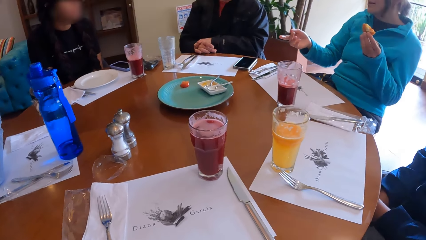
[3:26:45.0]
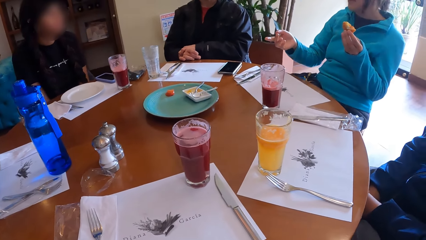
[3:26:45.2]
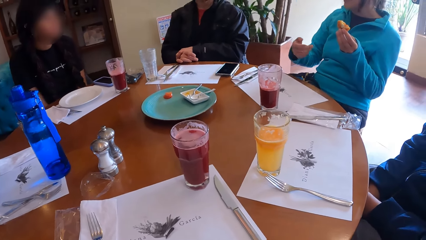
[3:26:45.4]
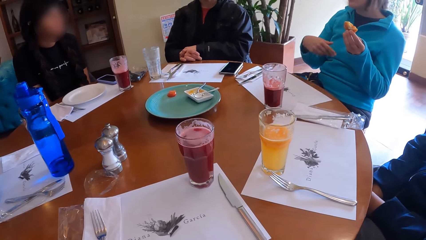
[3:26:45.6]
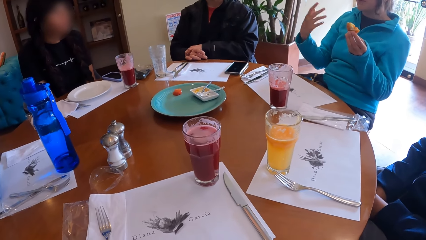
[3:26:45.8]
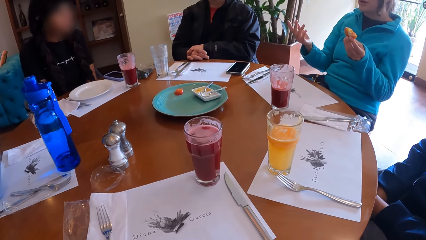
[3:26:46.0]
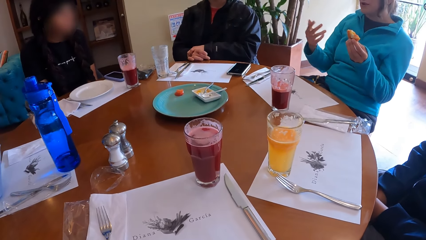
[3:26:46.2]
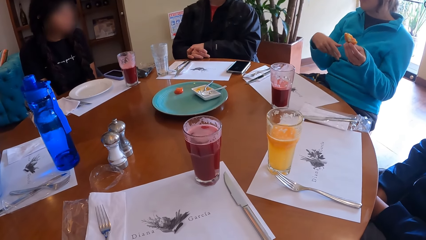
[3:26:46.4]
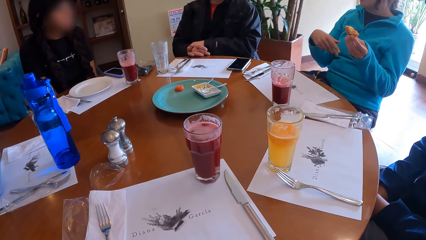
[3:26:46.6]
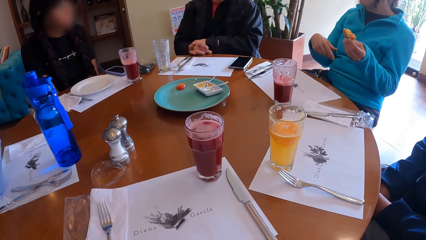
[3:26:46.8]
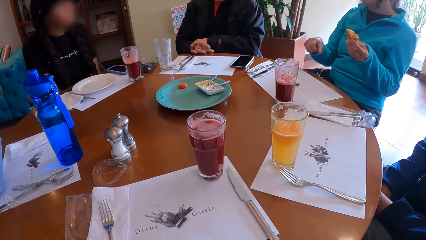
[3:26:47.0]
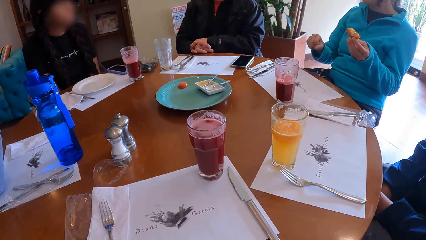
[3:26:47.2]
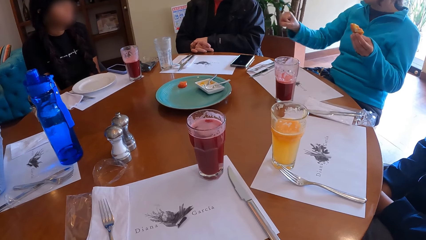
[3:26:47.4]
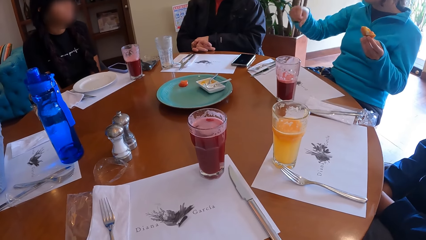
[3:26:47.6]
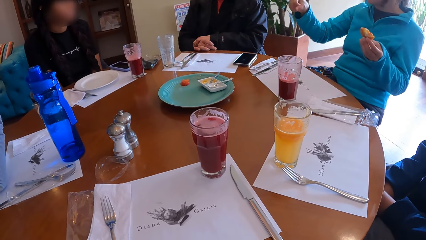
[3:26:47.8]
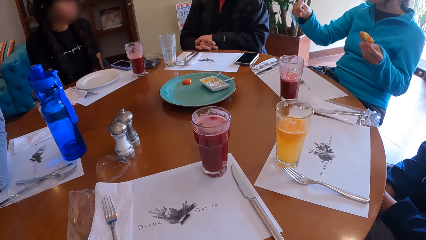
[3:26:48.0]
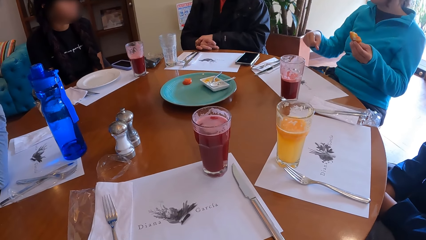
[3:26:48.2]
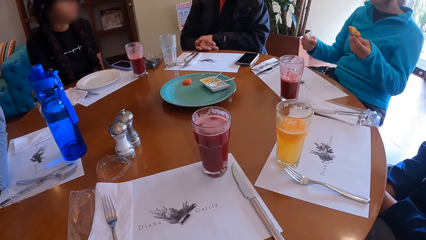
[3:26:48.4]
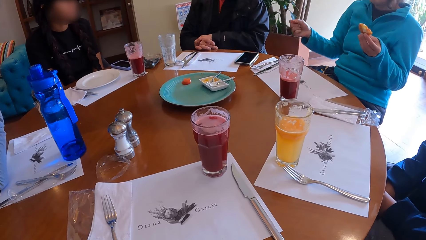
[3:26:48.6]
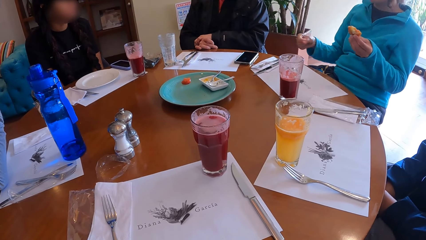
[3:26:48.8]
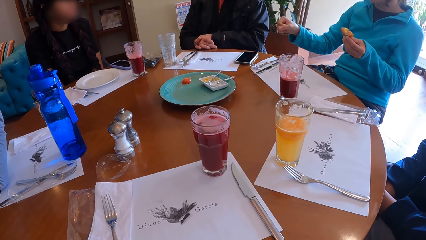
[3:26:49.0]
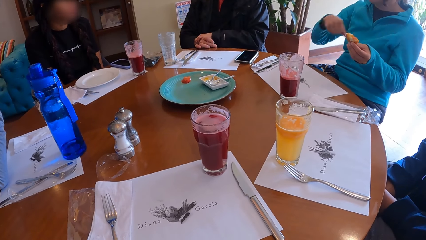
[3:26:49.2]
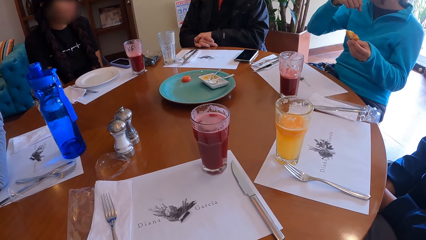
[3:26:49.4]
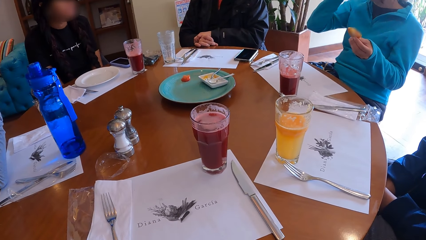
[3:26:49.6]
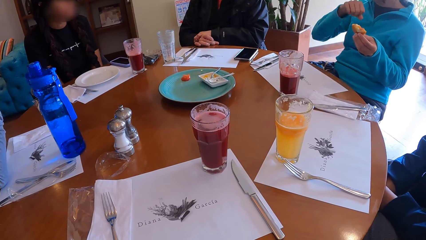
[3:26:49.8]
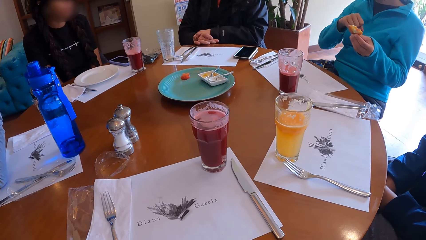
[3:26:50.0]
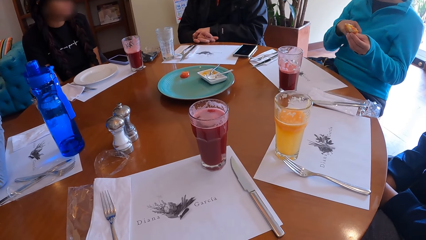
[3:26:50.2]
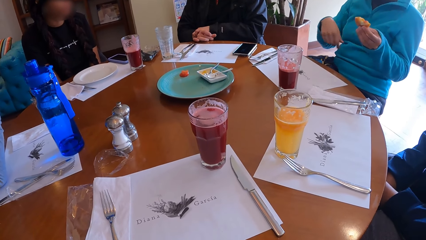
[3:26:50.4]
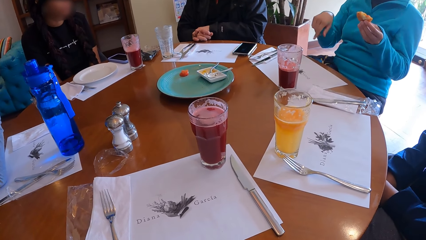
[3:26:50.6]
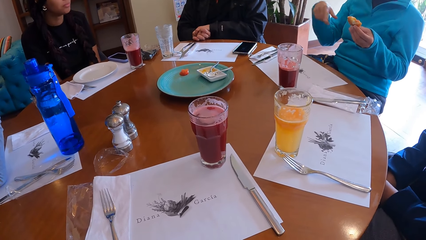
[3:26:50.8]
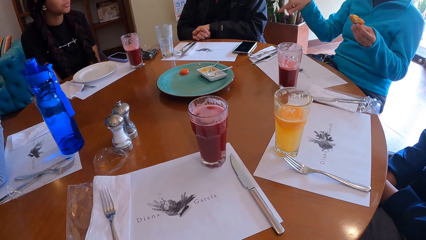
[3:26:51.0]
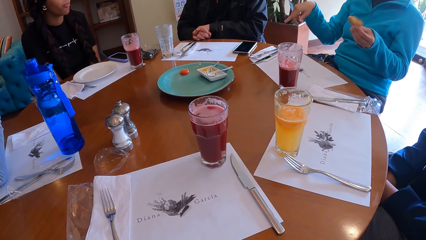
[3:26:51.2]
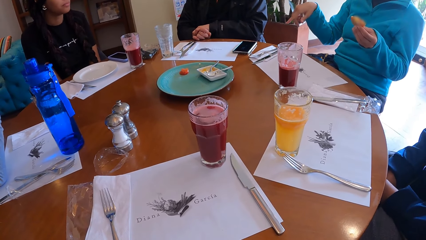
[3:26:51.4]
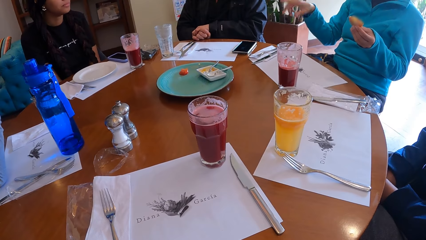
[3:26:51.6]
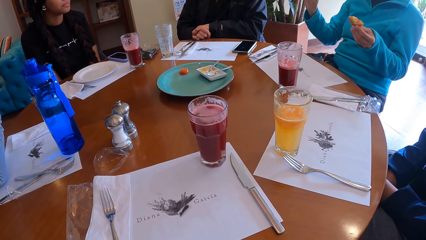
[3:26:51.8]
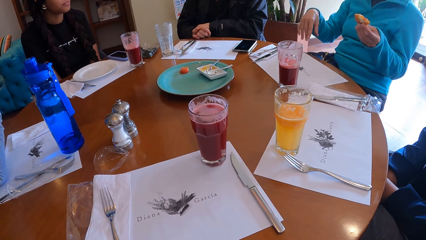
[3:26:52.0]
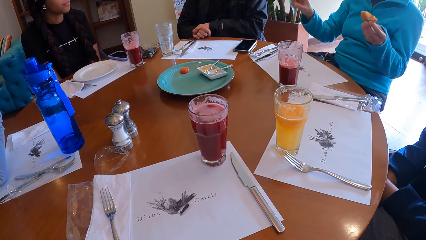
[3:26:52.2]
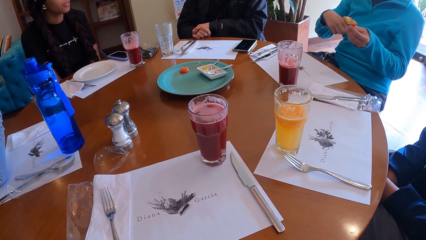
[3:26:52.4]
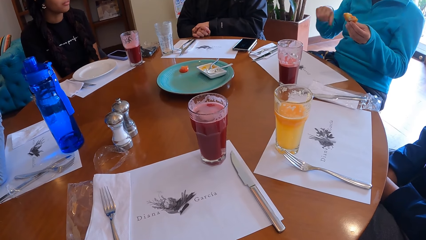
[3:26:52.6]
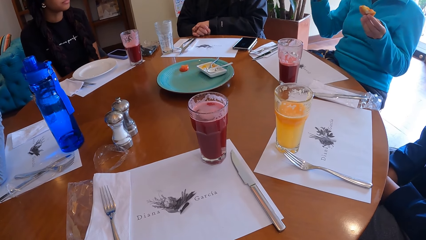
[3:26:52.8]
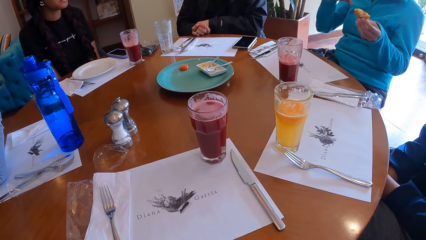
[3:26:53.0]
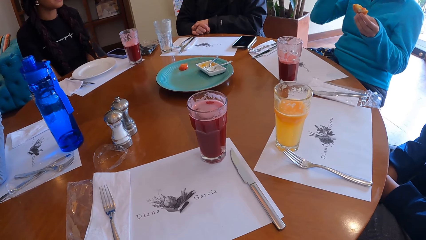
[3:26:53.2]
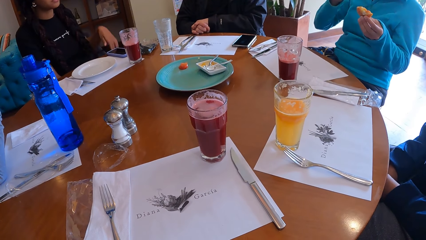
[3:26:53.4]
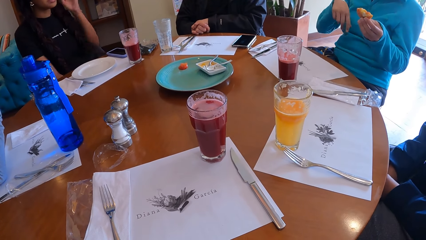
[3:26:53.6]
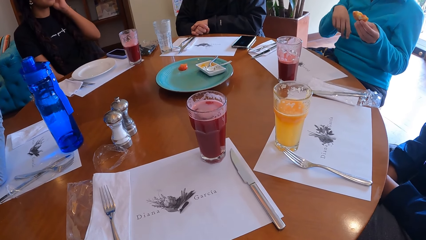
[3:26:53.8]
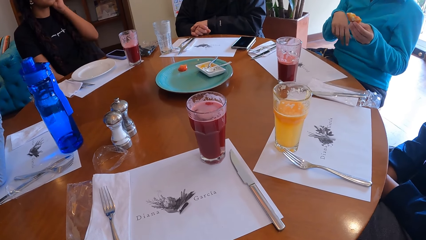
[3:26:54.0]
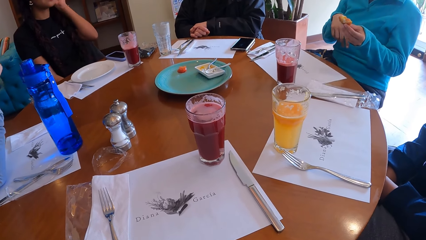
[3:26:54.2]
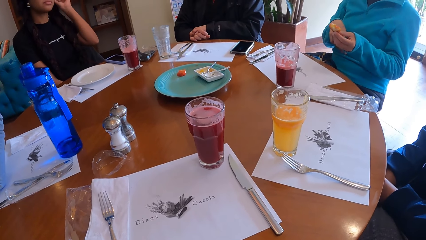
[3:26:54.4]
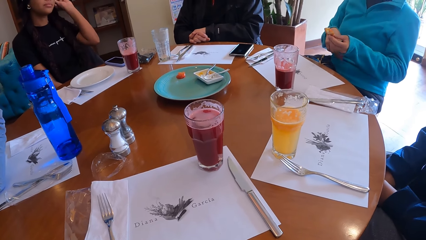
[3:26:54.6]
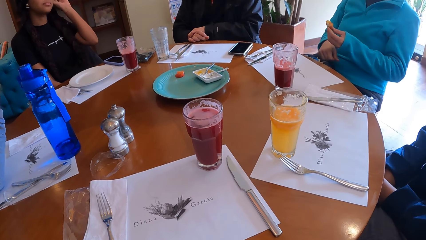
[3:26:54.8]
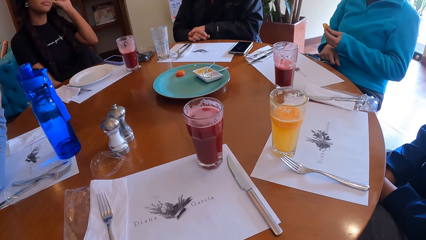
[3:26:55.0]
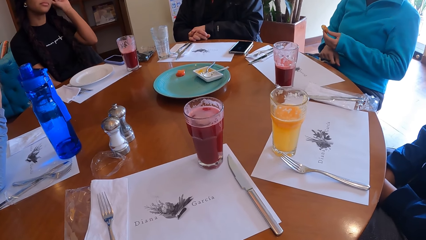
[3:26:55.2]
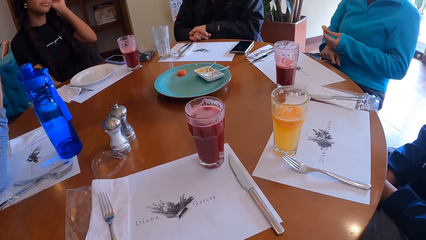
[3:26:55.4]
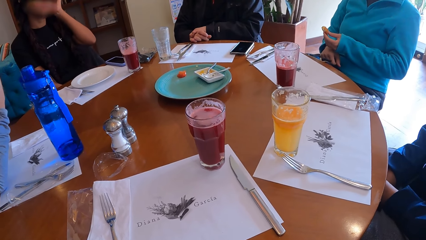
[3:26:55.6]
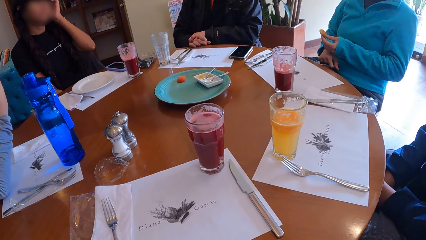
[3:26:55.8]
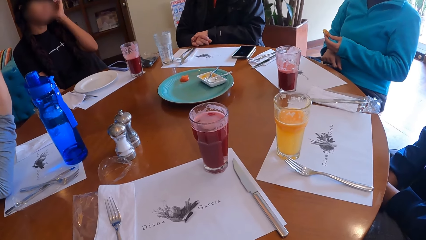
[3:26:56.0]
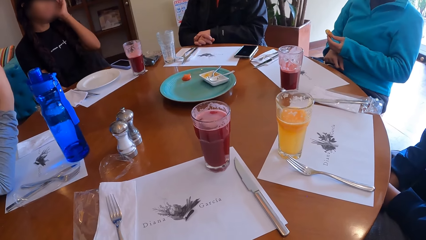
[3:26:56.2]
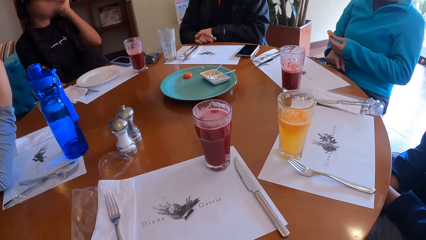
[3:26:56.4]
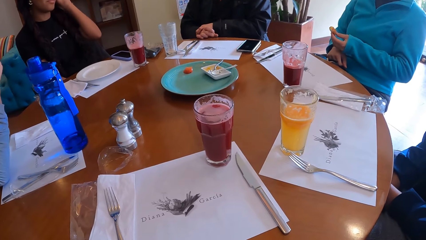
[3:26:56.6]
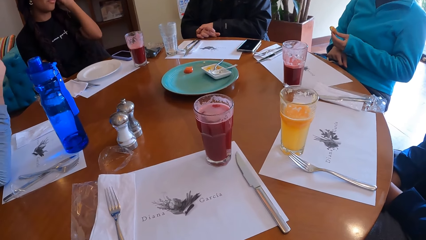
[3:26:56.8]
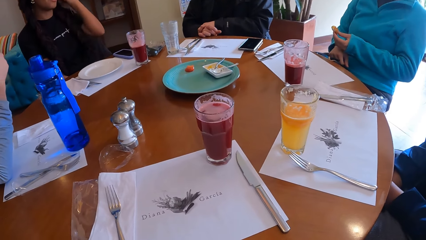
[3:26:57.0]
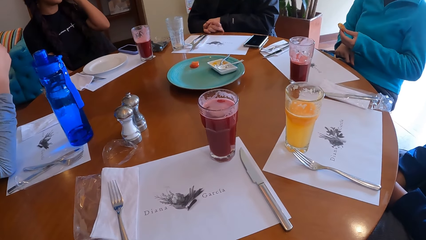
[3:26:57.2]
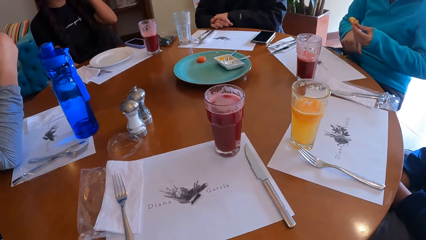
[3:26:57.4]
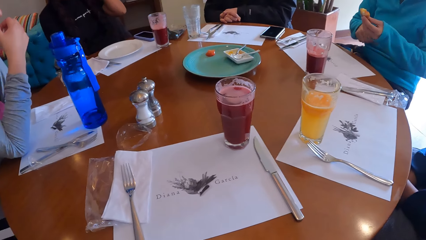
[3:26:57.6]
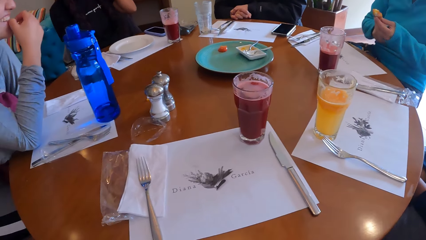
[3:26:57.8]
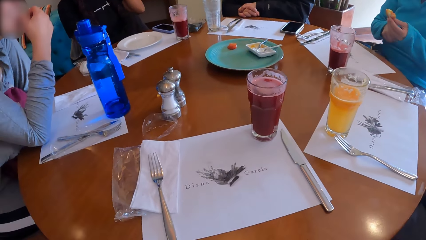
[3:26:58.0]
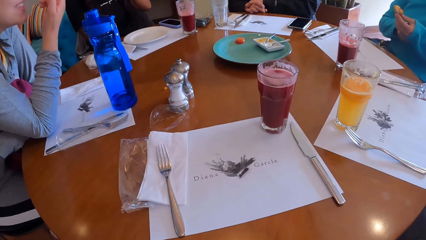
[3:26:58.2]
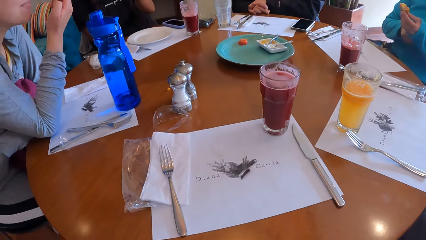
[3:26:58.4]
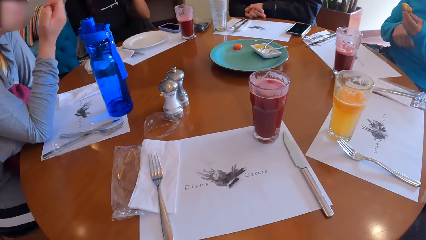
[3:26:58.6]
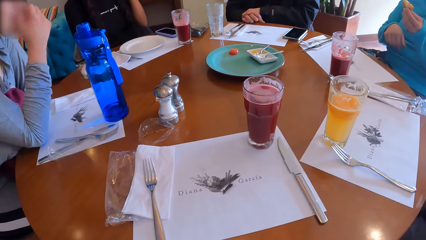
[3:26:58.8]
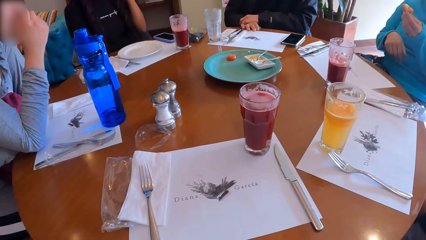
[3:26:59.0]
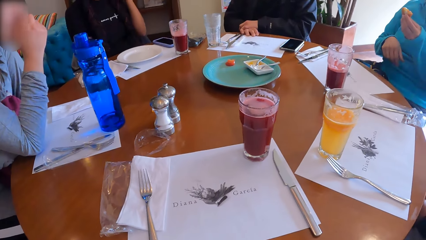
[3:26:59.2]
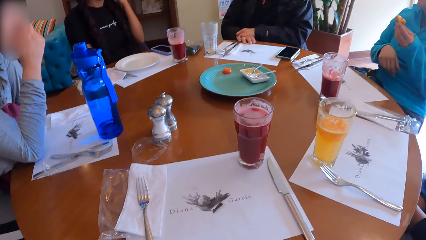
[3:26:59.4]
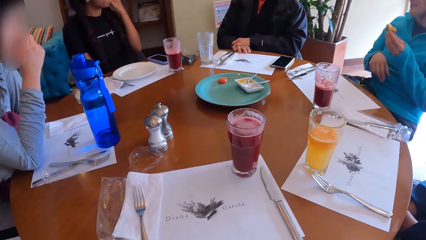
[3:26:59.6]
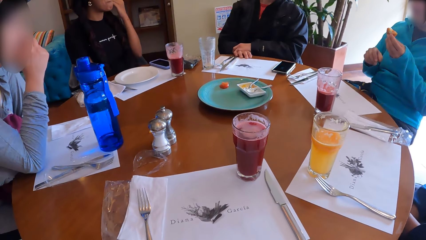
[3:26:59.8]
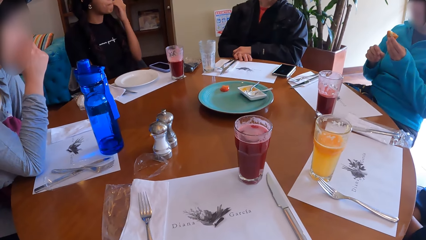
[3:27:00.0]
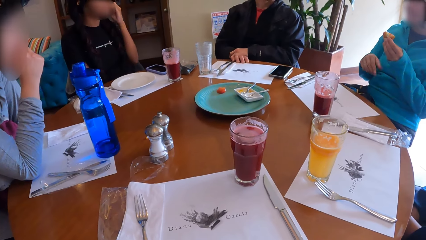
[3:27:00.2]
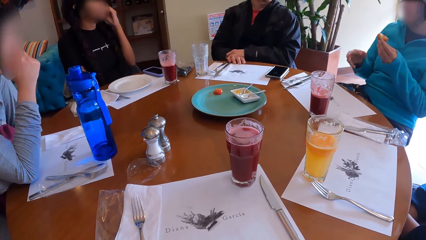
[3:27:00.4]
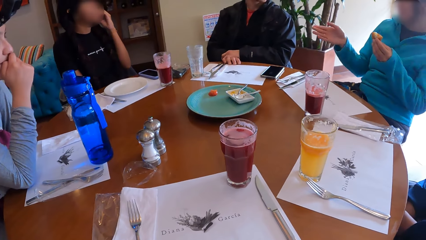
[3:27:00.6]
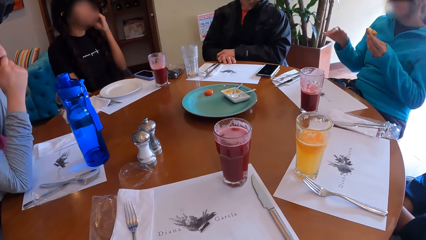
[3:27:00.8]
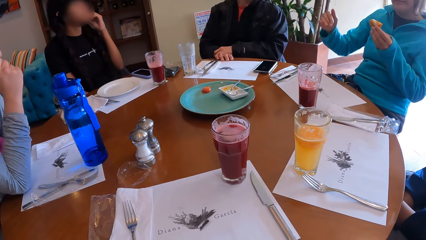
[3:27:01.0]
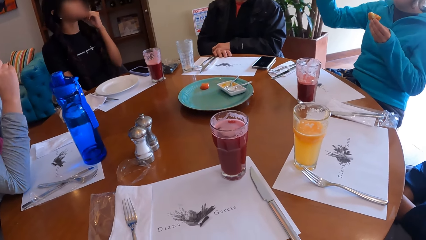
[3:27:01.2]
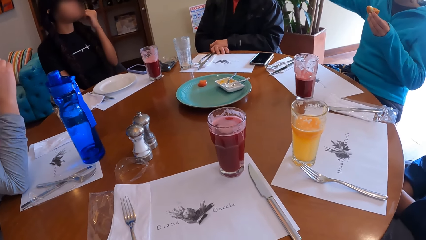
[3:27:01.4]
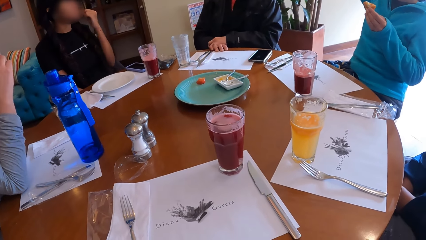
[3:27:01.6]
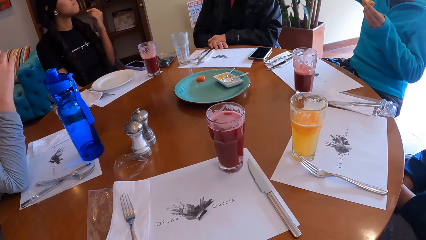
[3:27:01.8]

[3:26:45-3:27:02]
A man looks at another man. The other man talks to a third man. A woman touches her face with her left hand. The camera wearer looks around the table. Another woman gesticulates with her right hand.
